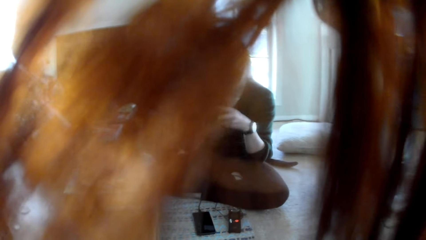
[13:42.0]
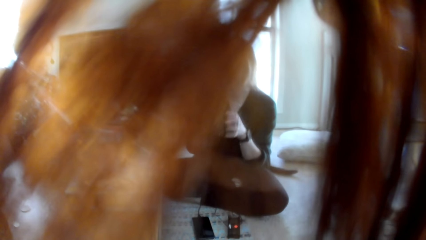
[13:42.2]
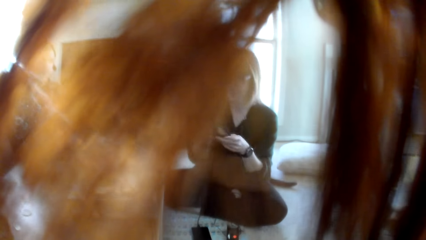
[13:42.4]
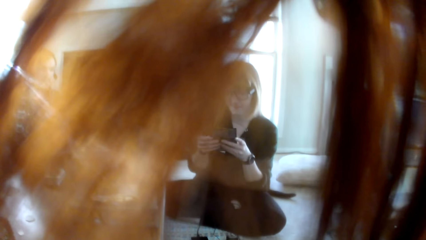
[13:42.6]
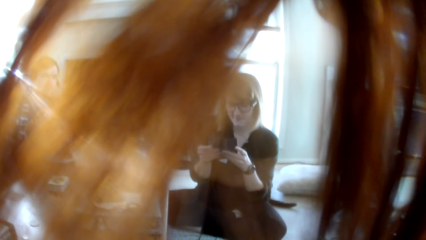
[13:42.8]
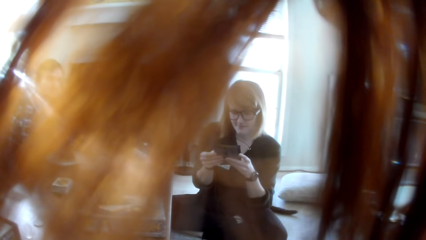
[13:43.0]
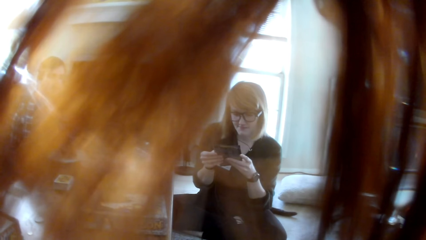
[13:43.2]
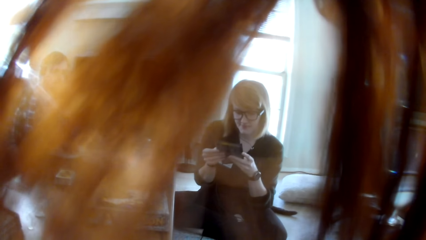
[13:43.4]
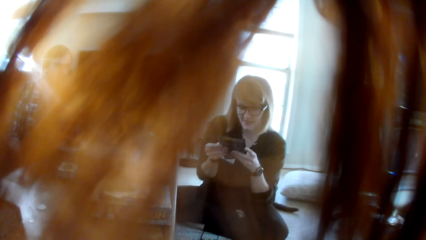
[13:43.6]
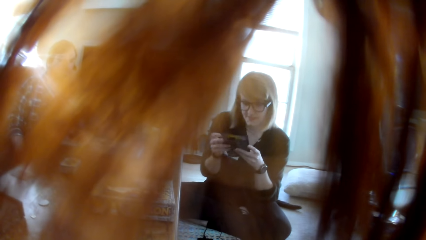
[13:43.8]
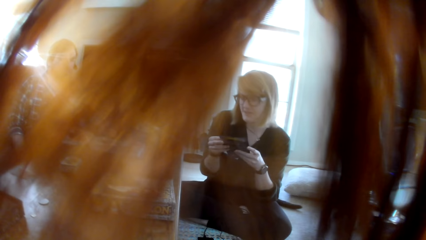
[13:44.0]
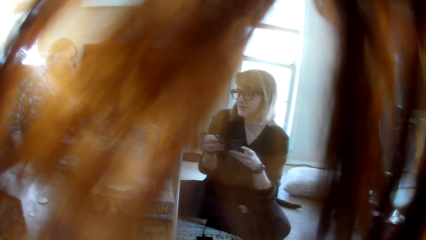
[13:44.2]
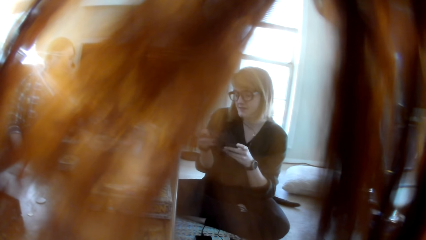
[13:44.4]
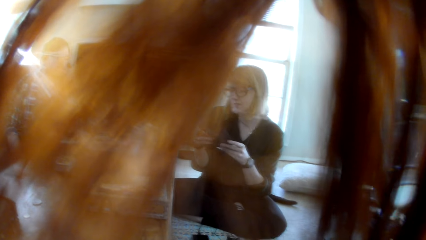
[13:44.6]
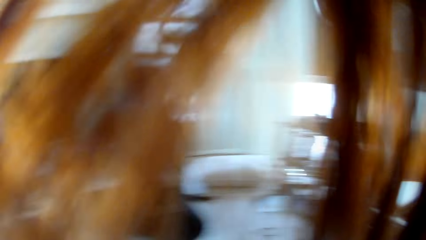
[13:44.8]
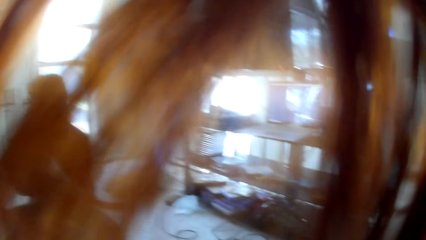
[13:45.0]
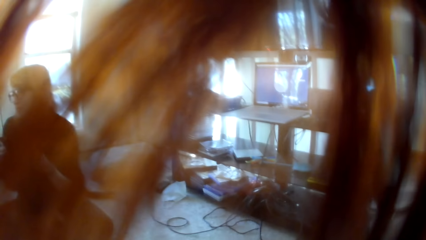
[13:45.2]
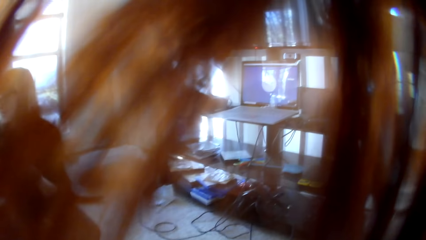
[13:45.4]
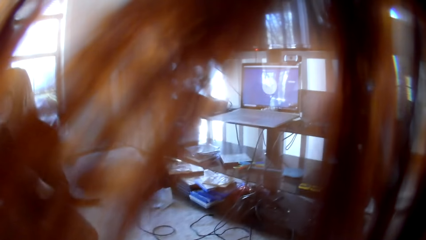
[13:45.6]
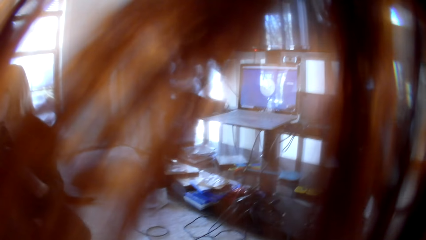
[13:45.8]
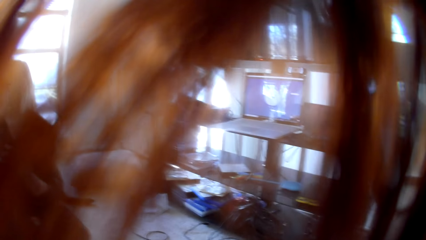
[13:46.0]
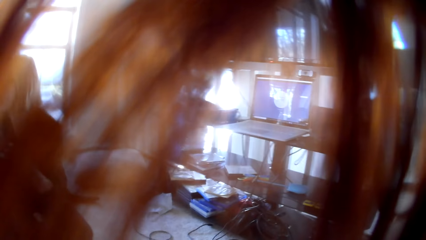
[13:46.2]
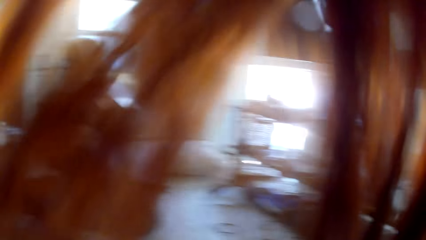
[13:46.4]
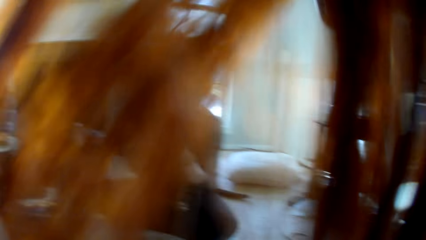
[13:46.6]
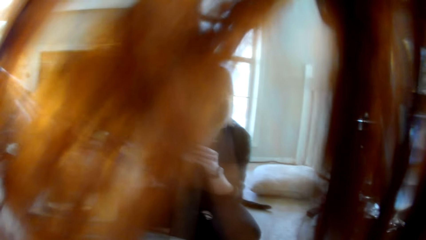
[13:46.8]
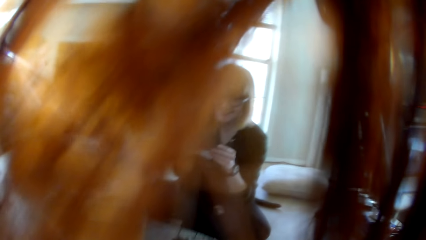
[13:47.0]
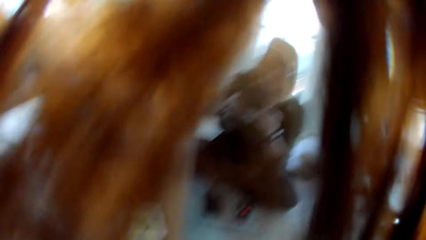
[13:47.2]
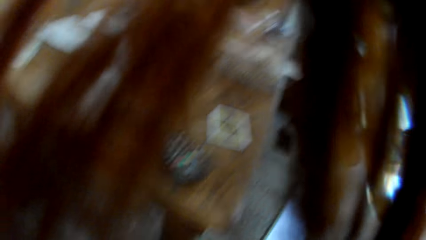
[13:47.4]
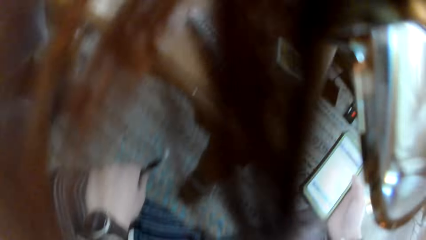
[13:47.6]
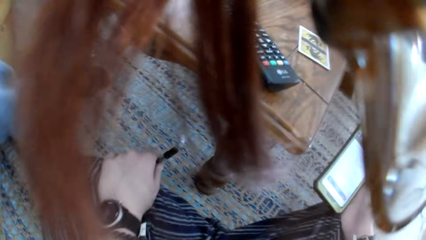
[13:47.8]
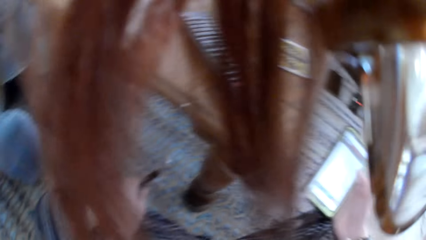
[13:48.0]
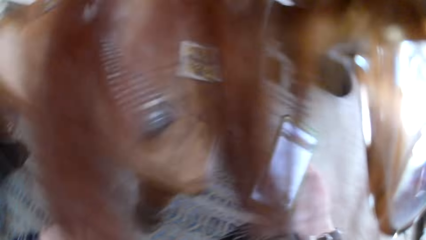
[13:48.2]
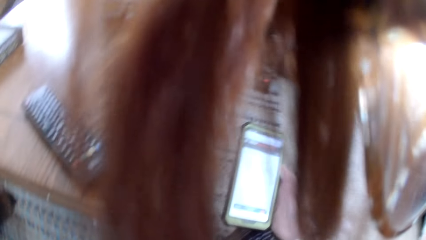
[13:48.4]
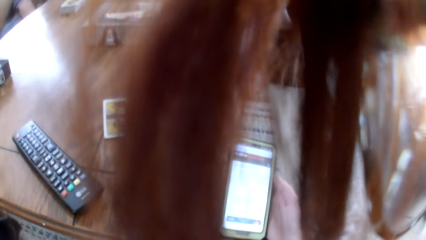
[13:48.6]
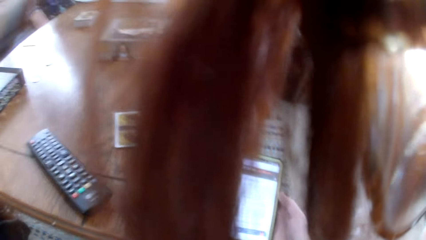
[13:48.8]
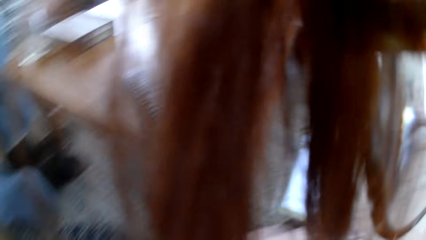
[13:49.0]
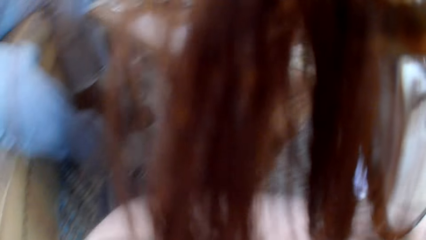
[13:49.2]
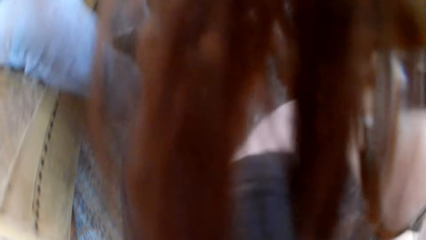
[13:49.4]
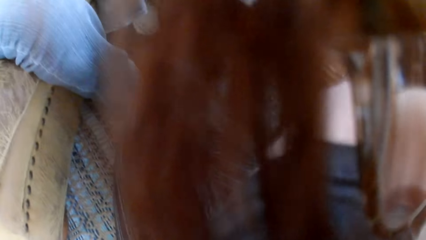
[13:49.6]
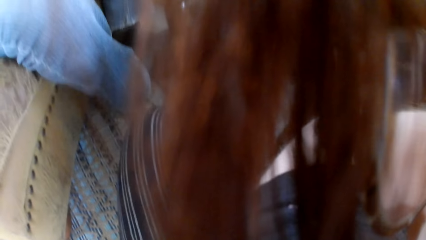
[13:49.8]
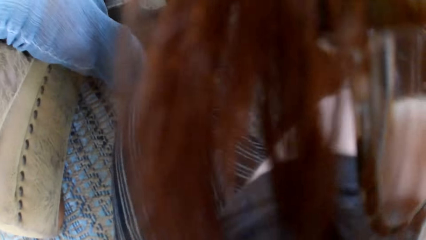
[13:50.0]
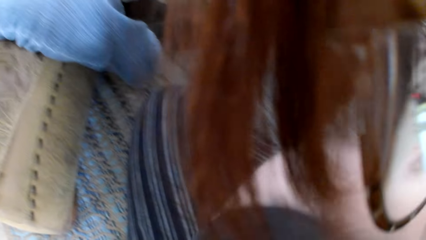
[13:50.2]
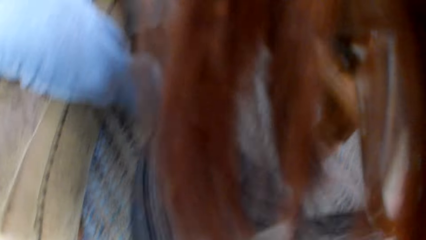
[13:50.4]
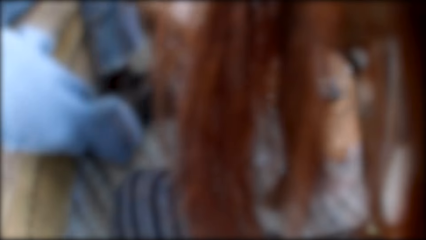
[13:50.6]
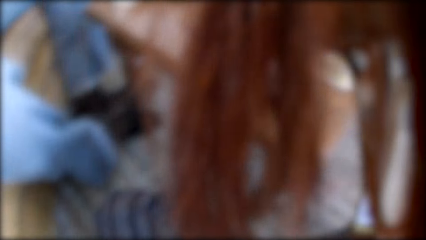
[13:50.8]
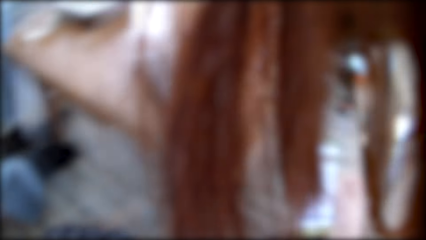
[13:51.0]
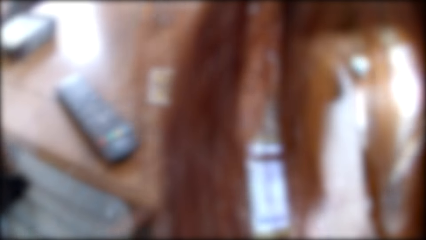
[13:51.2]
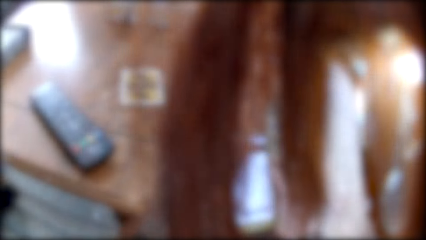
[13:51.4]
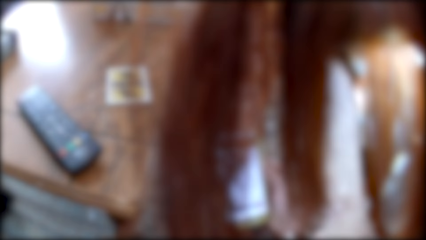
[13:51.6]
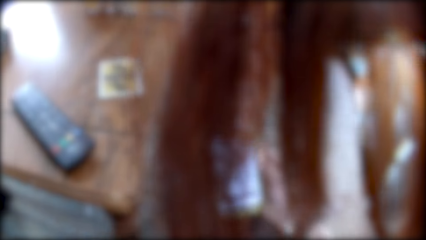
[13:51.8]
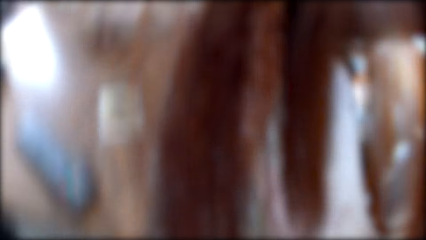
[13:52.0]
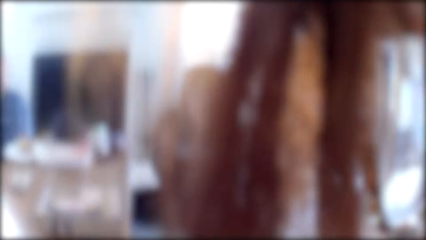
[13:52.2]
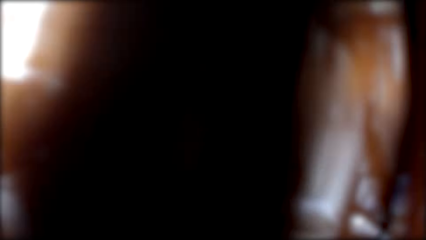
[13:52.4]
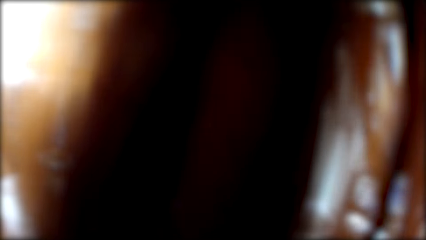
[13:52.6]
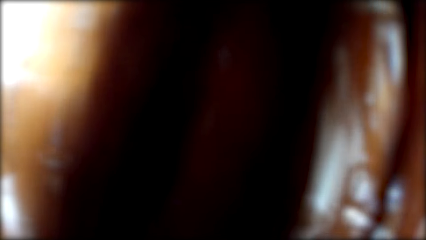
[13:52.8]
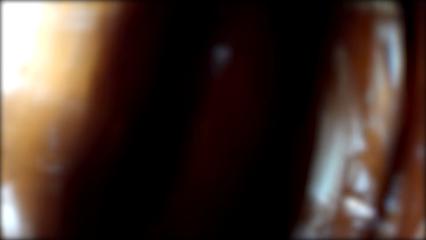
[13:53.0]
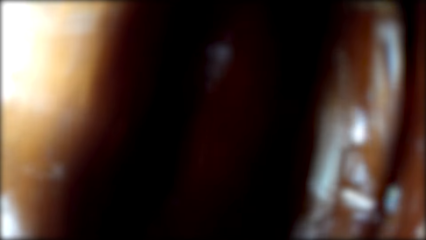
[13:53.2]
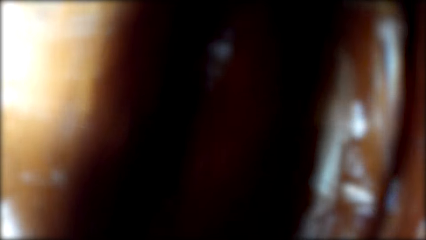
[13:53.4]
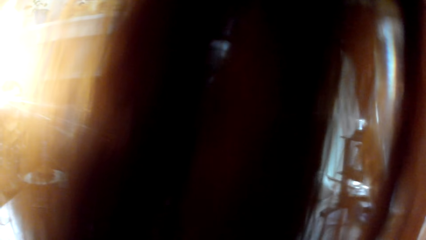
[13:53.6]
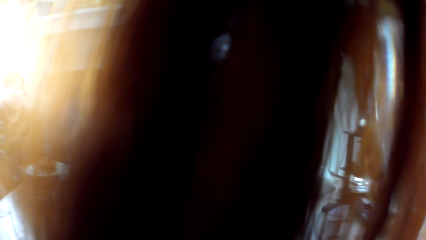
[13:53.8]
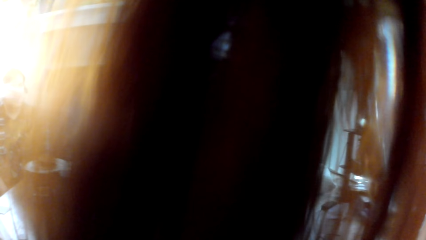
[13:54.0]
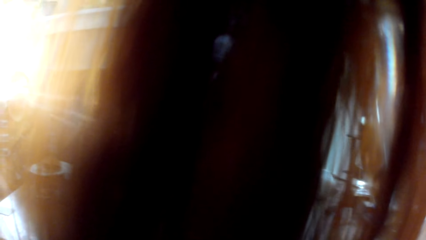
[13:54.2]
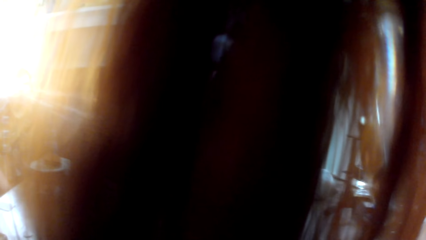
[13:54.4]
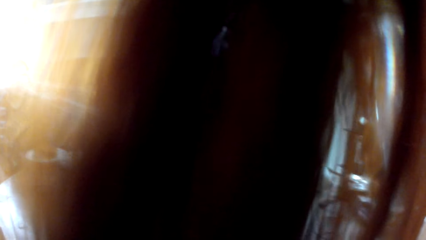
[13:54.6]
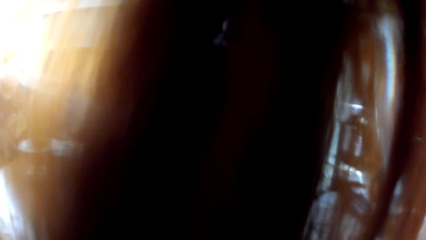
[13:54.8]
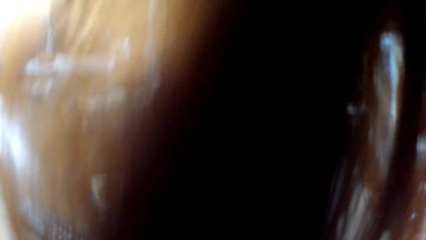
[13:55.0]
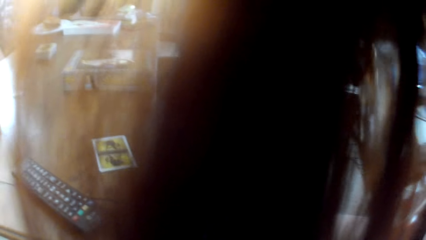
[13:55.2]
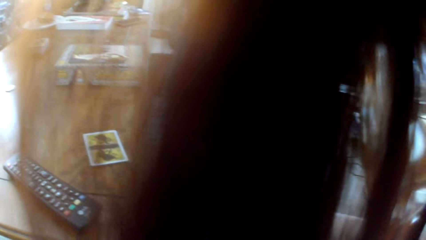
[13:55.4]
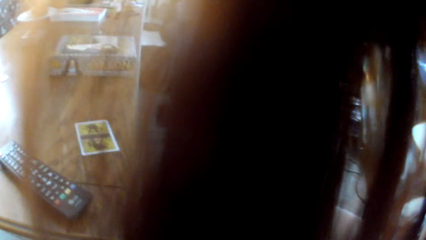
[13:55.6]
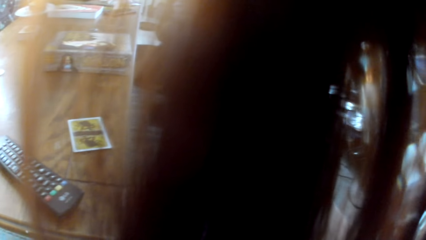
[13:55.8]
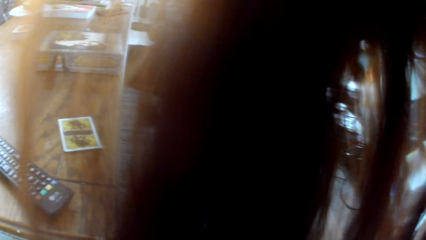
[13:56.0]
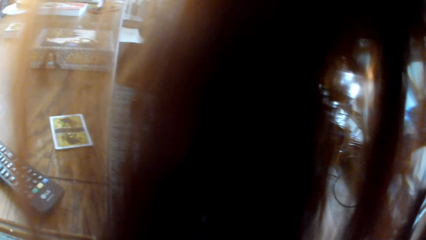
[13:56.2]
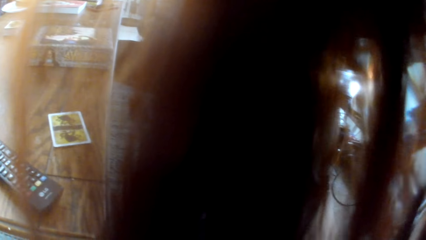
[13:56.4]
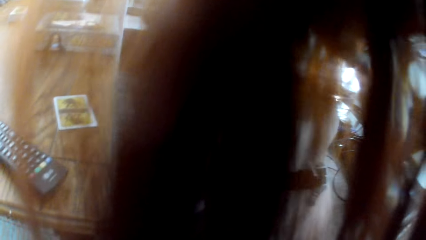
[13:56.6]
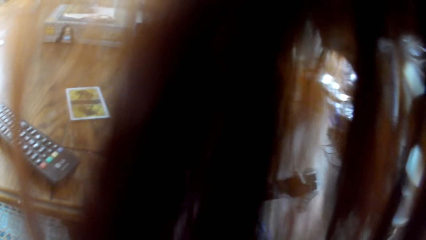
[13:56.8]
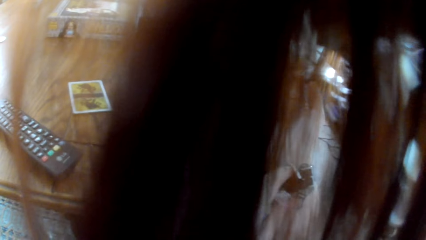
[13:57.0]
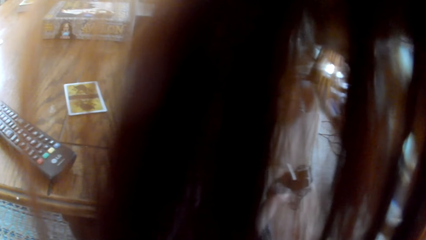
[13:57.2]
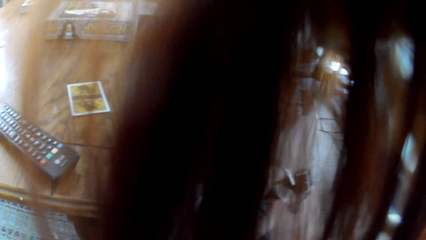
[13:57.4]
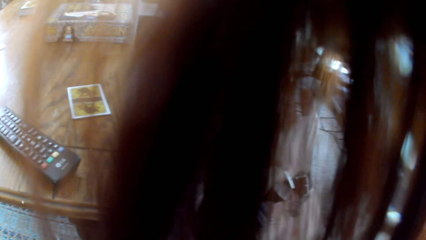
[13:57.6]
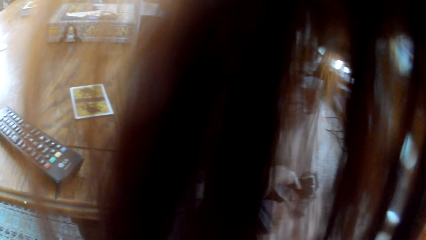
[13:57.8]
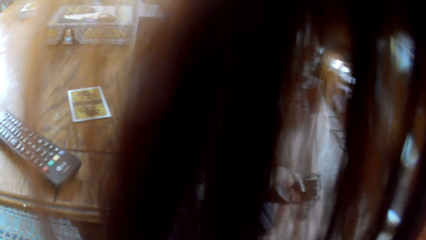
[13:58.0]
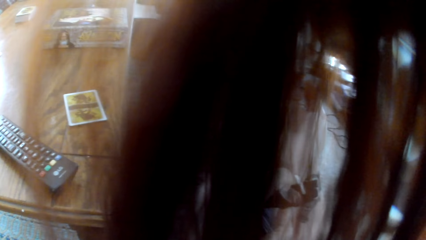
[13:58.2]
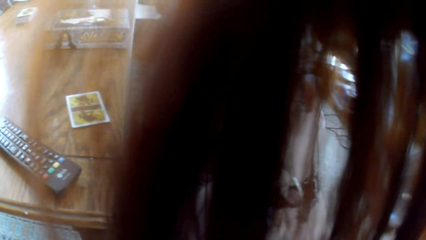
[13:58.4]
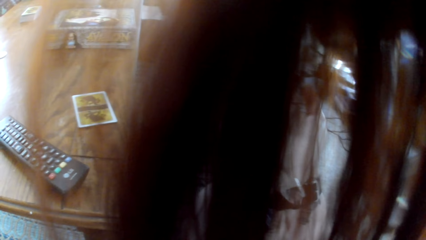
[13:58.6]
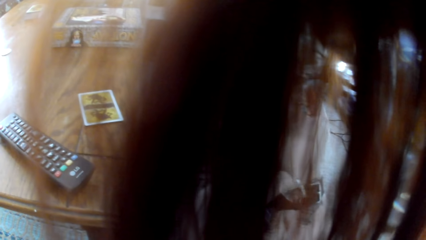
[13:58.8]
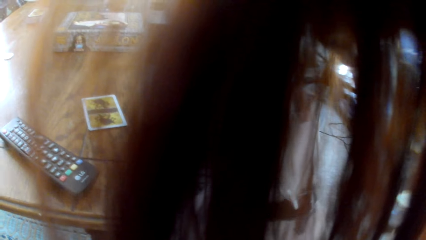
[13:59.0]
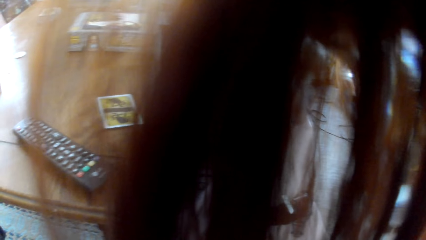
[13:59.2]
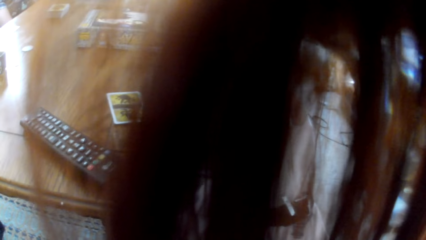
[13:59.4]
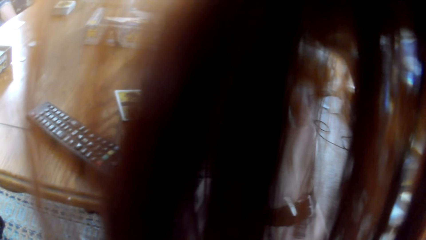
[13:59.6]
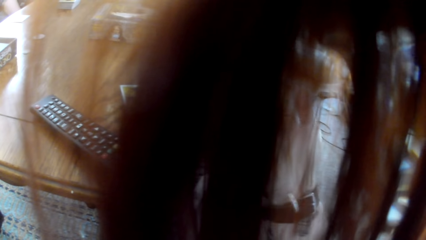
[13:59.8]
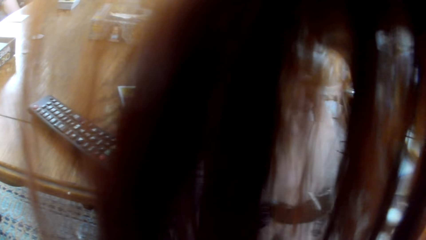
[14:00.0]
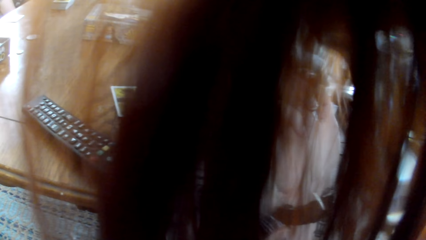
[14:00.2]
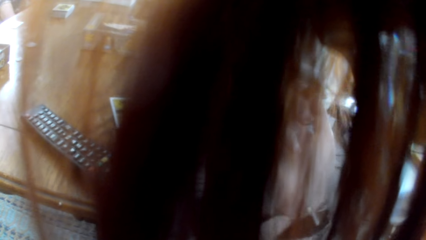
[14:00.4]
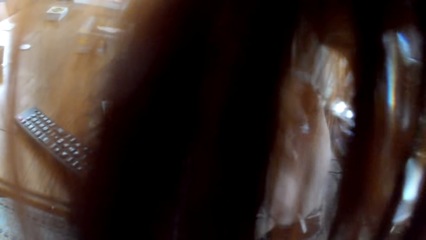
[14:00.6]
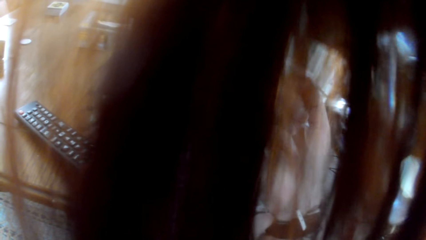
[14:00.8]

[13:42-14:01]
The camera wearer laughs with the people in the room. They use the cellphone. They fix a watch.
